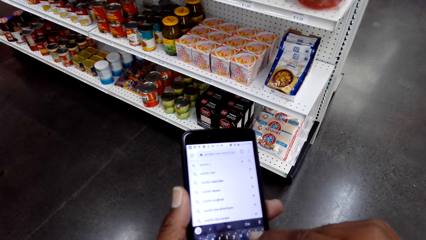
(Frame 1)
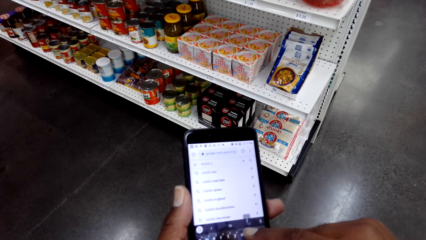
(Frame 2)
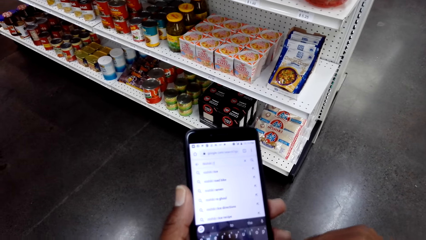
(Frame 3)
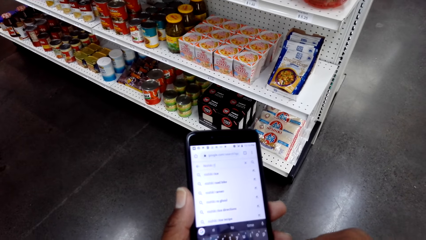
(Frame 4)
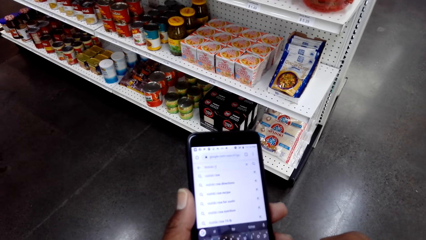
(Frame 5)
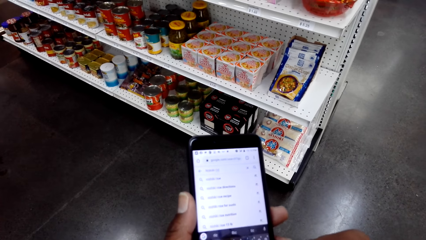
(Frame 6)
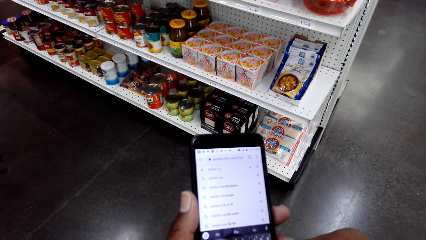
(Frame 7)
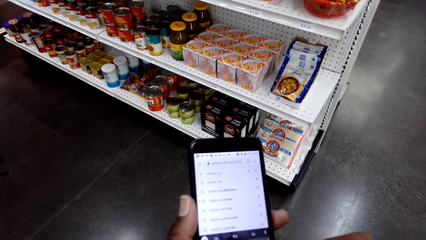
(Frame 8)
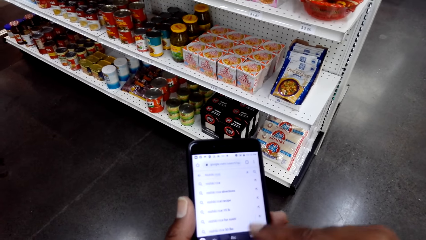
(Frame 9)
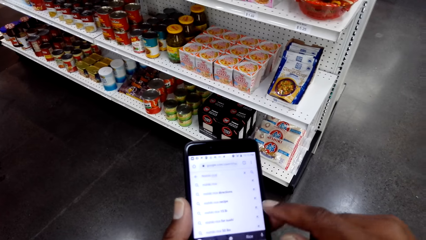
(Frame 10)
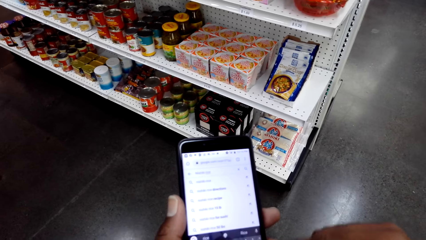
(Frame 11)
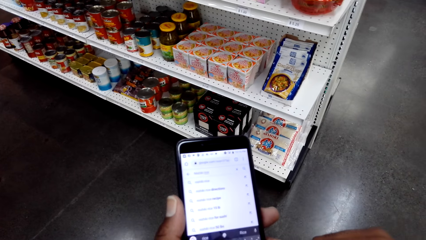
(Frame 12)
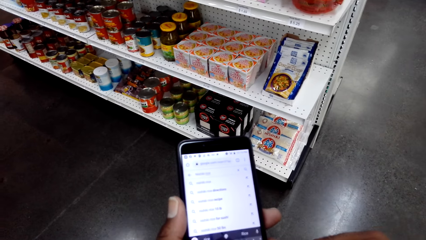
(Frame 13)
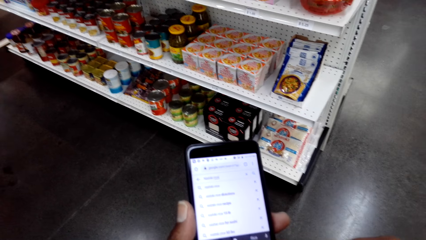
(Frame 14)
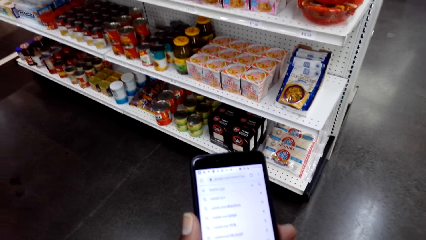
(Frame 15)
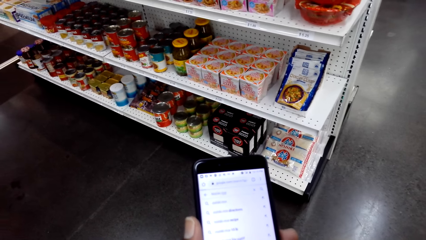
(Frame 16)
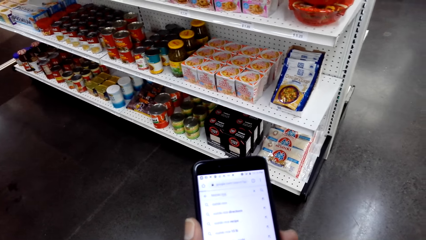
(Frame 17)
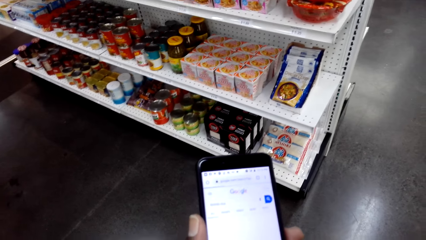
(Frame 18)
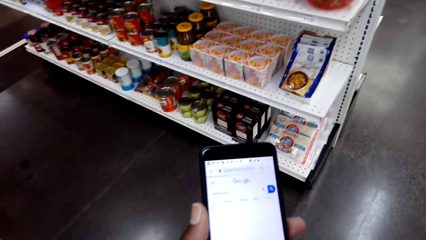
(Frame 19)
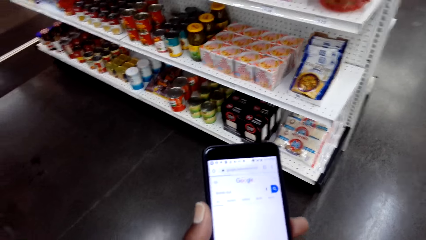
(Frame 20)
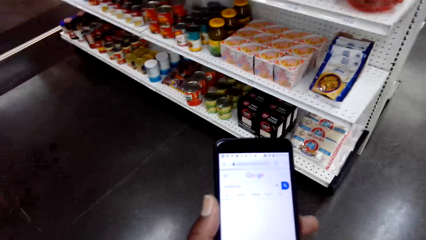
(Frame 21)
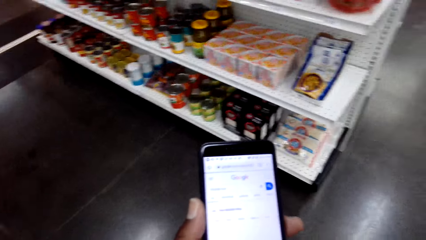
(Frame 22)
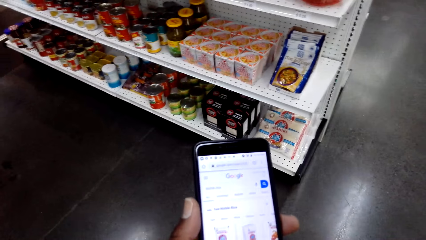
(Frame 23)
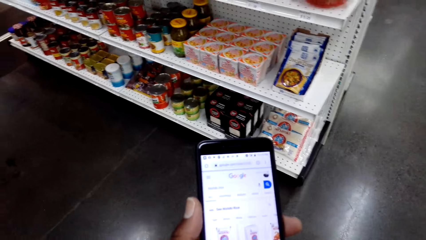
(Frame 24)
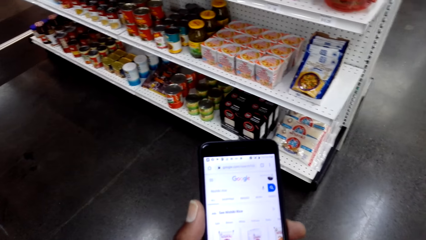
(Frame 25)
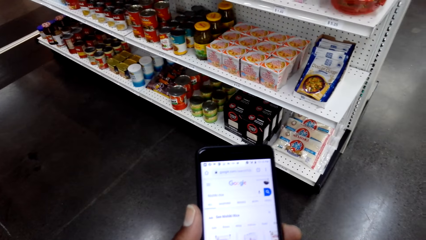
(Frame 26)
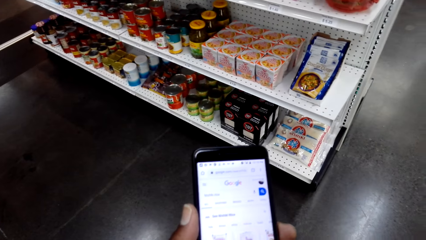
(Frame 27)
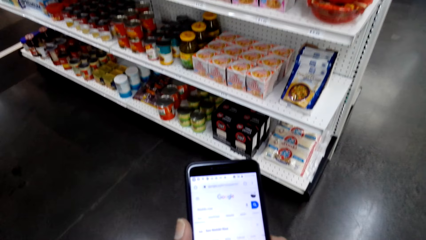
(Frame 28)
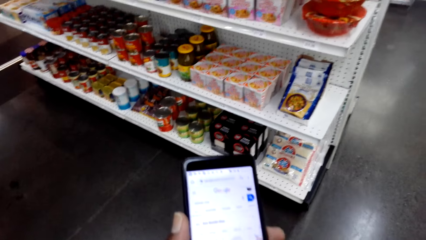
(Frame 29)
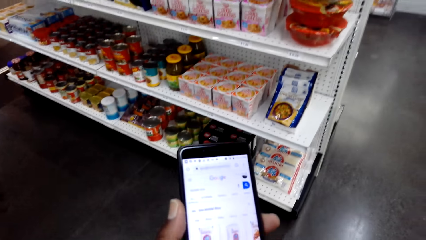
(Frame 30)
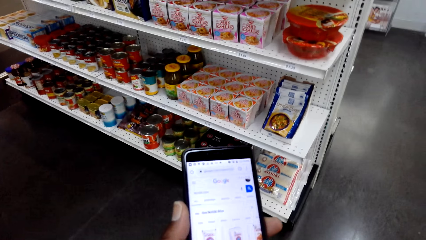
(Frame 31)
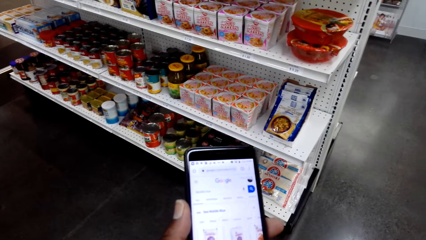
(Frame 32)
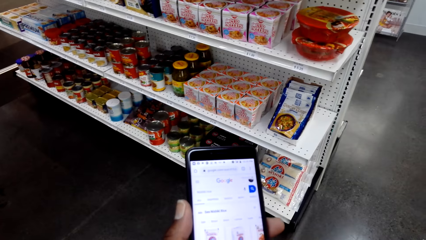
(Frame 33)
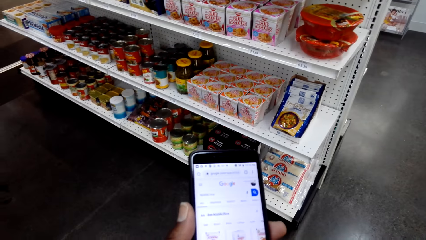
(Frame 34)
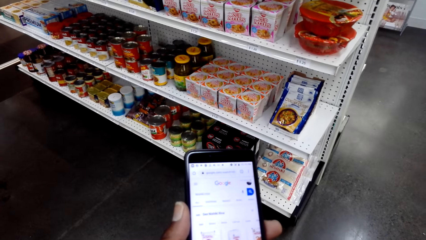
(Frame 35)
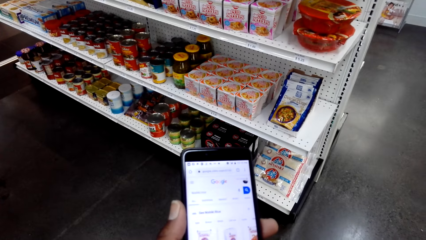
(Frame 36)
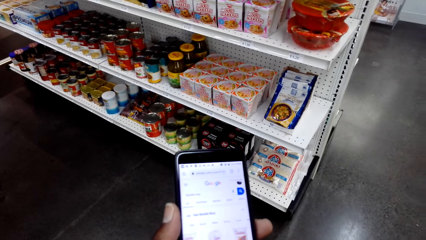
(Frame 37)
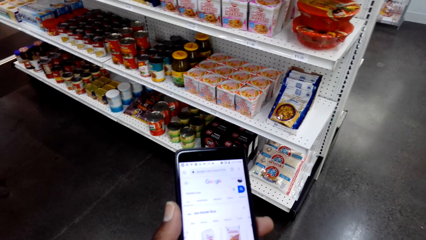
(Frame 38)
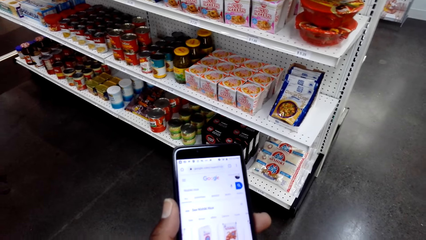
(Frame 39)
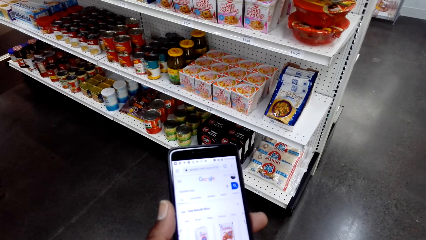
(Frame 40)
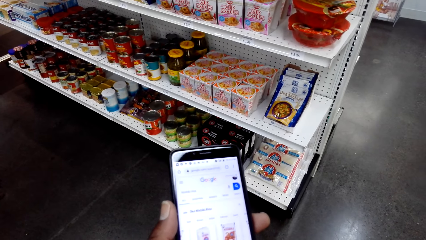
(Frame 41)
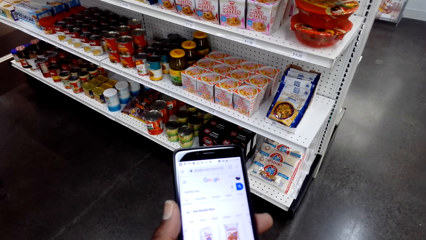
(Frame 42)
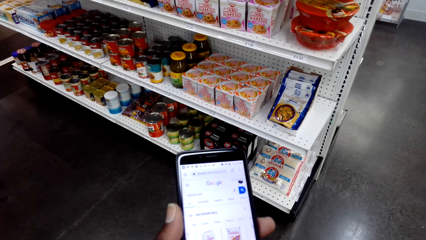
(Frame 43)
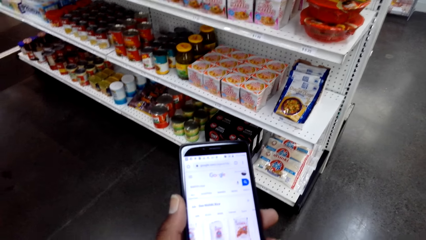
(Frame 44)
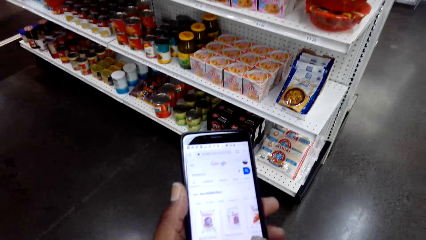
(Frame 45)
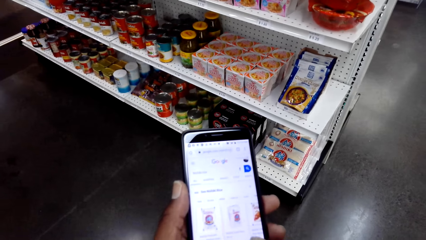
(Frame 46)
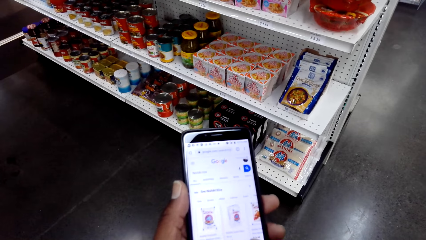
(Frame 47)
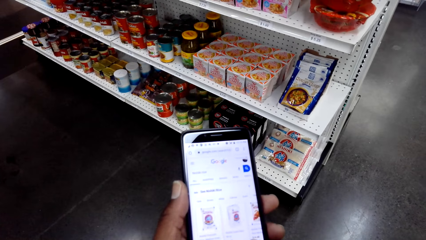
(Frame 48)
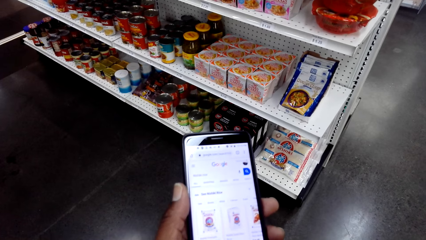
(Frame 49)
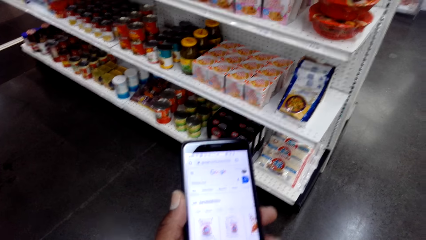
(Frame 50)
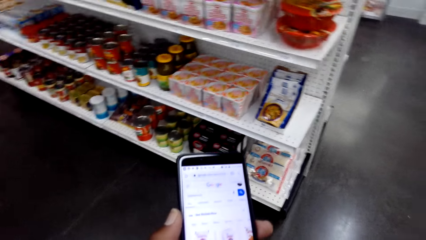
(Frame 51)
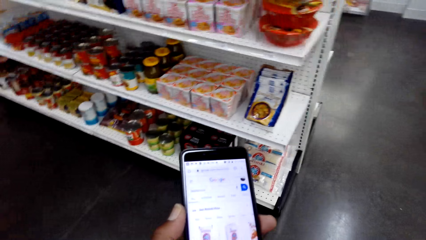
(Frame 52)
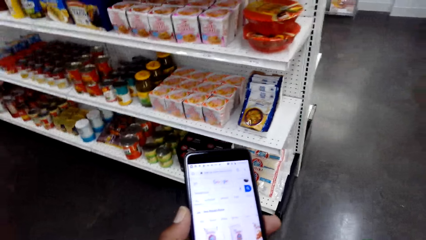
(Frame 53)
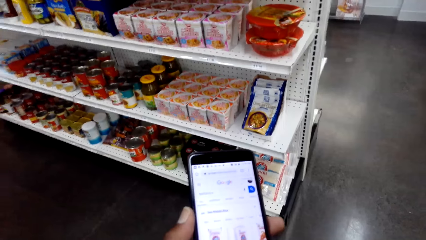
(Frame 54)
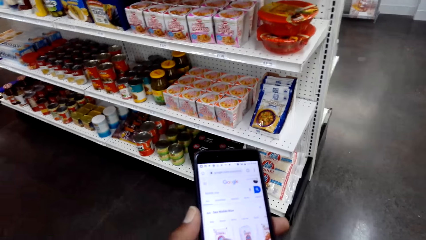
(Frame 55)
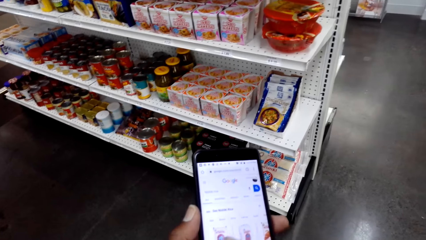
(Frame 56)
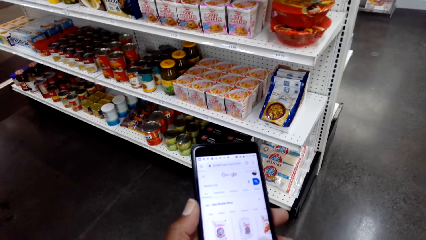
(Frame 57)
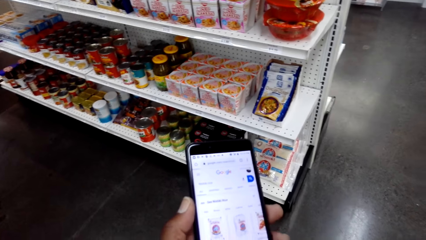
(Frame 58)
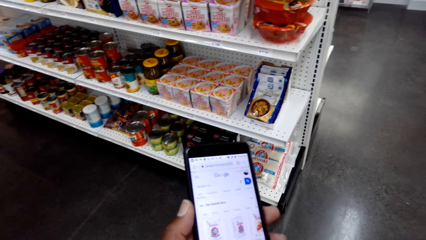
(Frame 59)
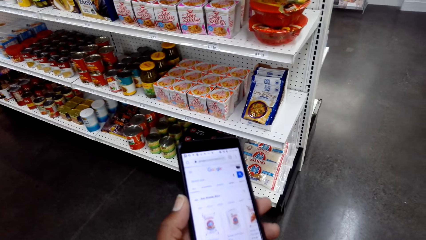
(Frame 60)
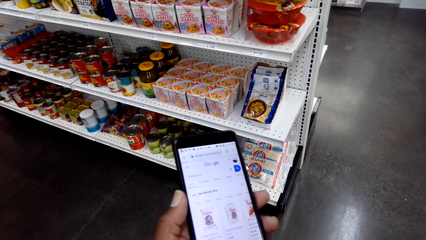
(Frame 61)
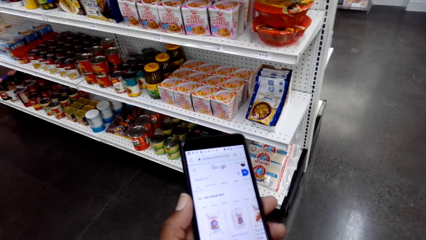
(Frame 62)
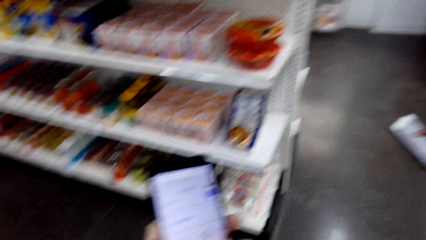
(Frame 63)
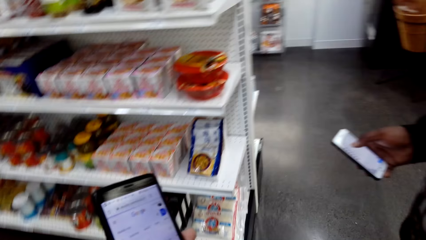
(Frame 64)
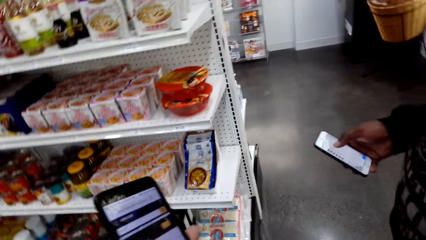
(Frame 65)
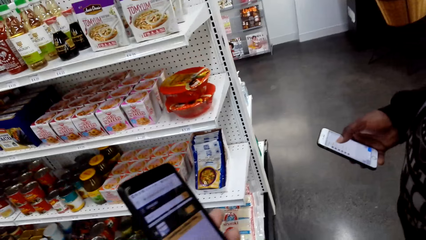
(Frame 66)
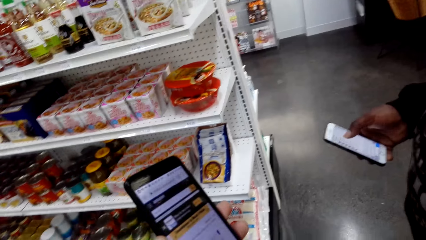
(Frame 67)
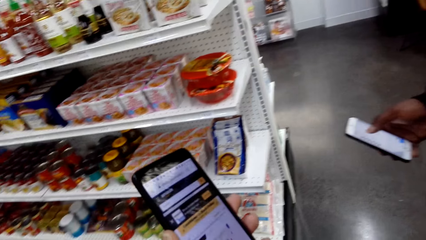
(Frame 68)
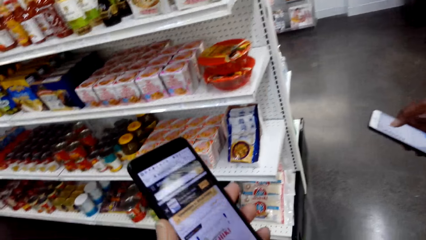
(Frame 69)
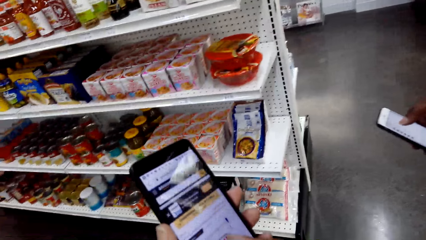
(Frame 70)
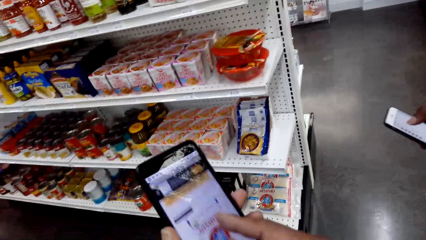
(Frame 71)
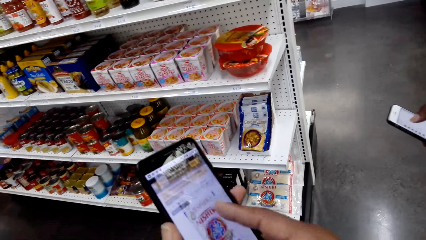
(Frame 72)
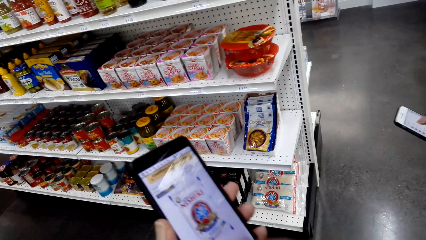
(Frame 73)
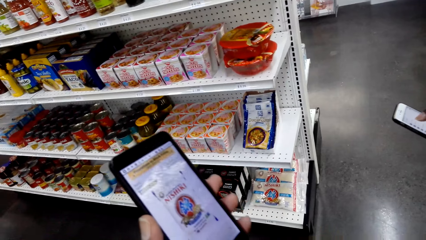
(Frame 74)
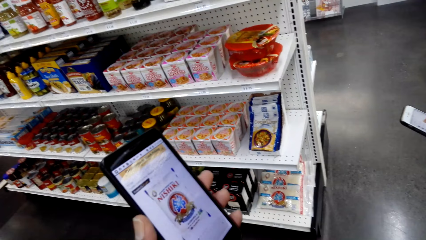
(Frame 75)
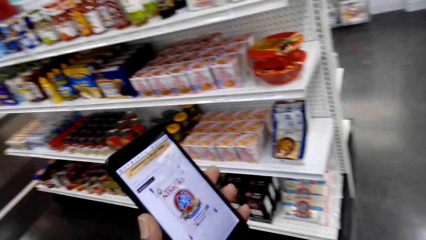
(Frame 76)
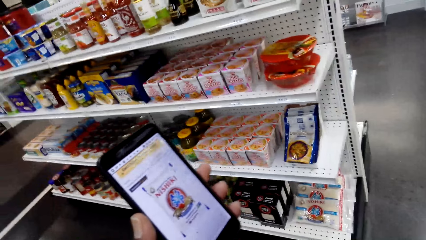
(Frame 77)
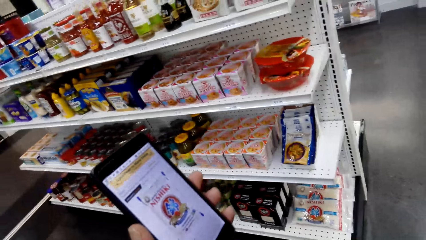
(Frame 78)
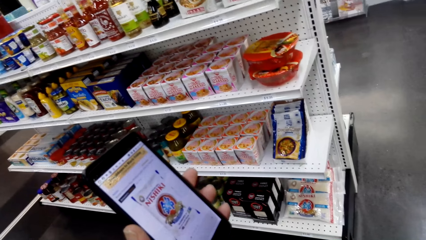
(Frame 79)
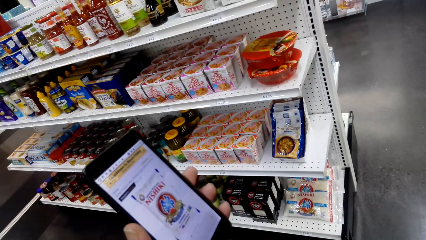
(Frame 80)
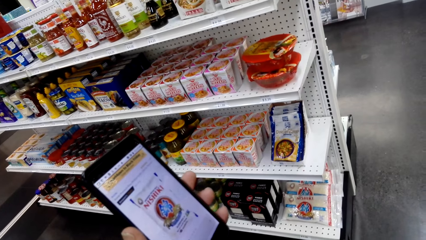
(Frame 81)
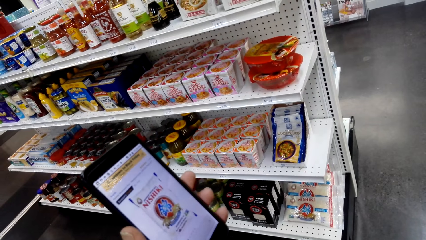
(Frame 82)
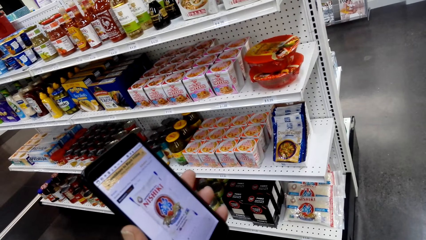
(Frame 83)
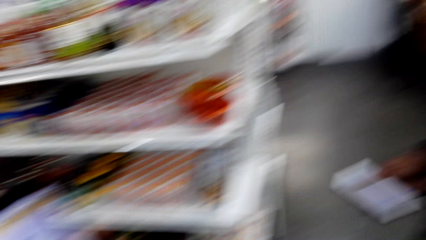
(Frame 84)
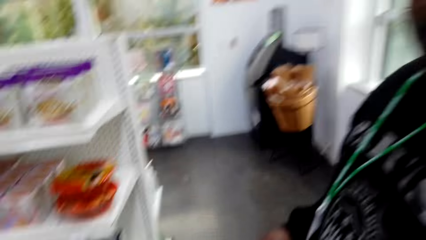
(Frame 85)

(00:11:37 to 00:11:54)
A person operates a phone. The person looks at his phone. The camera wearer operates his phone.
